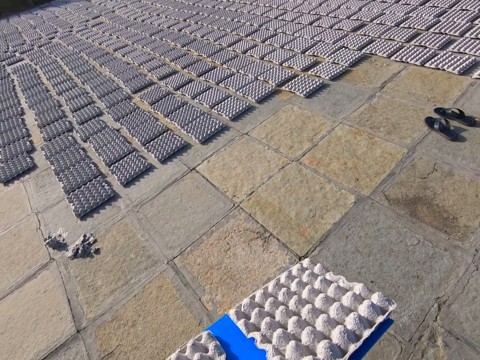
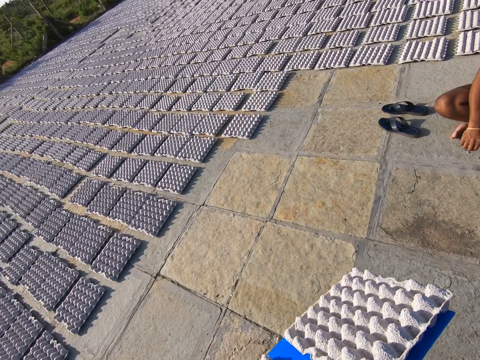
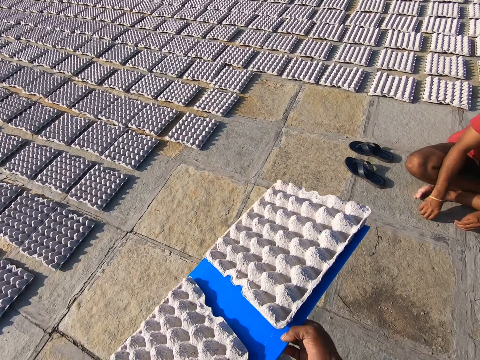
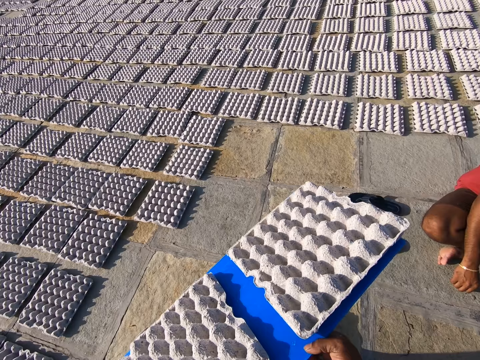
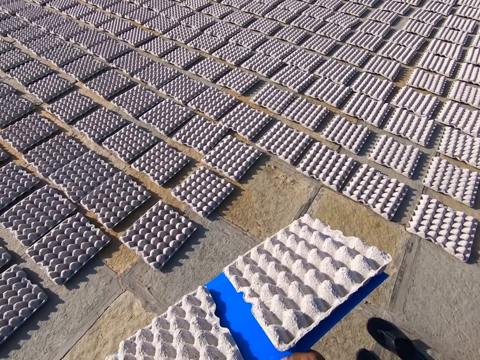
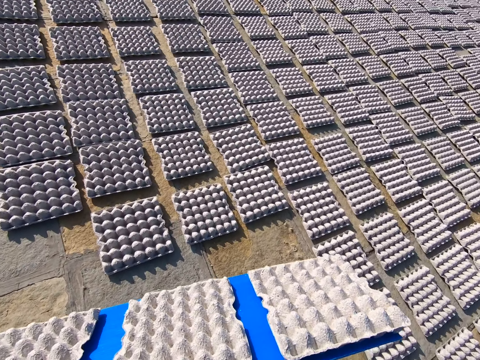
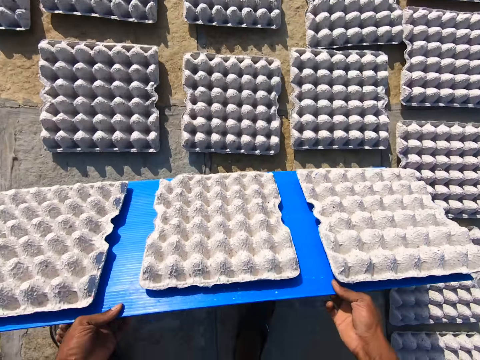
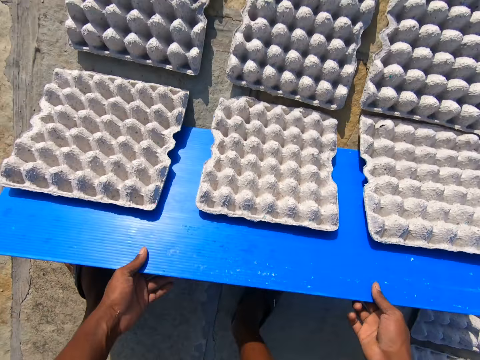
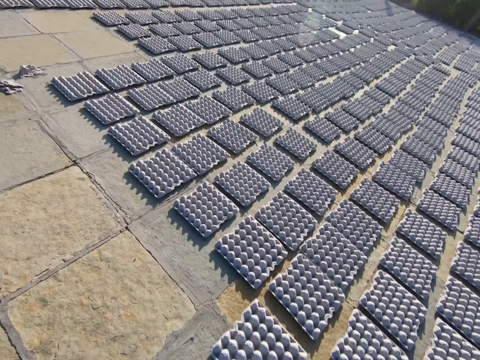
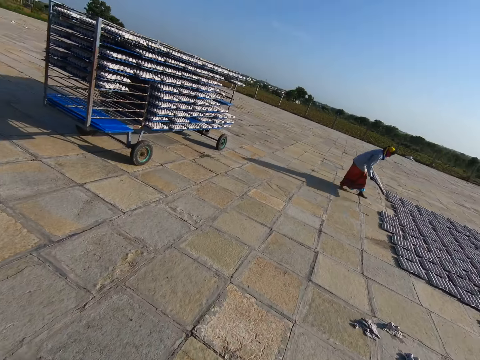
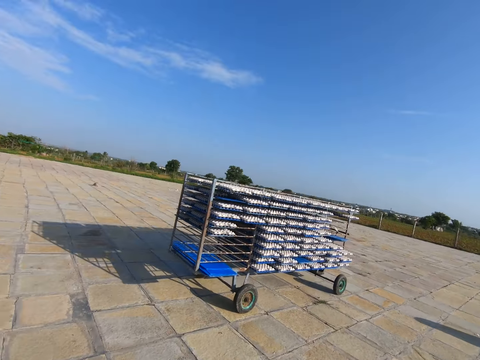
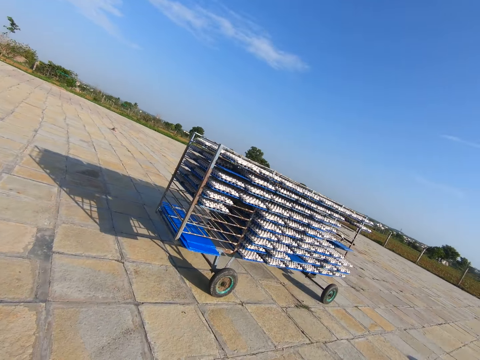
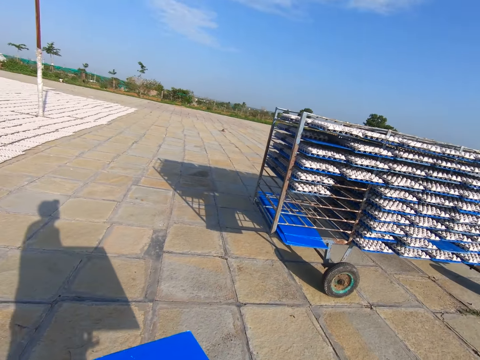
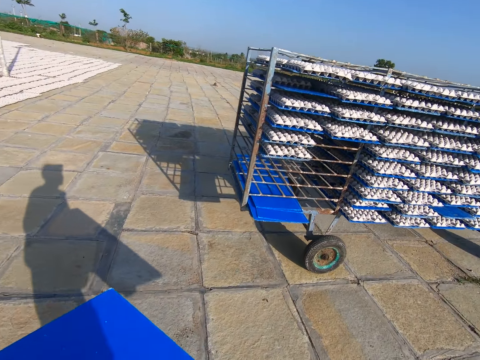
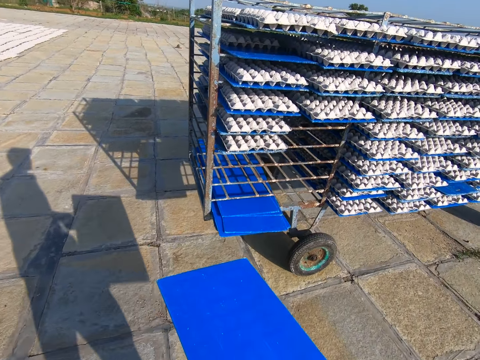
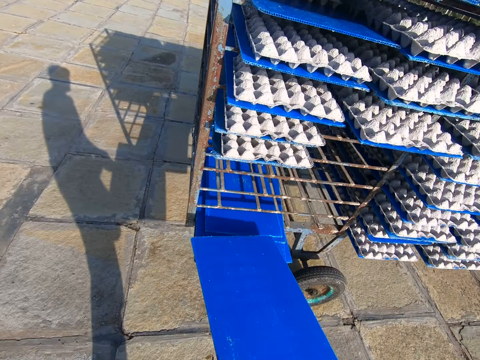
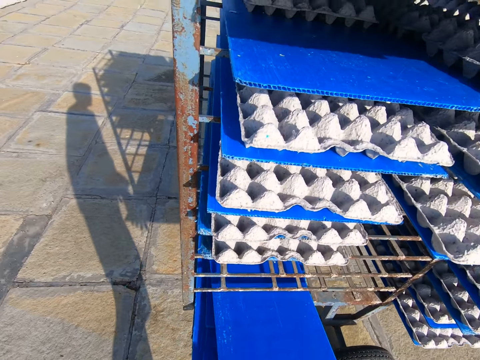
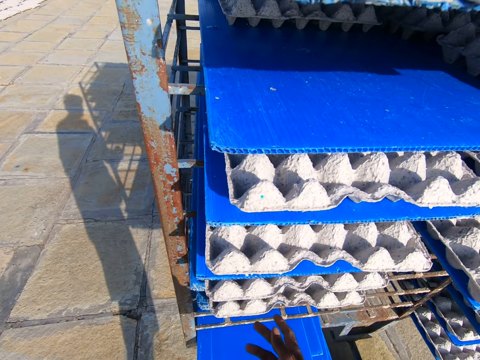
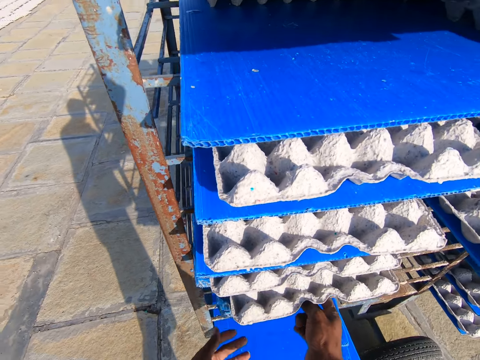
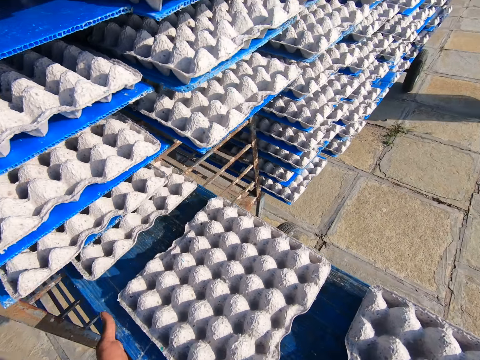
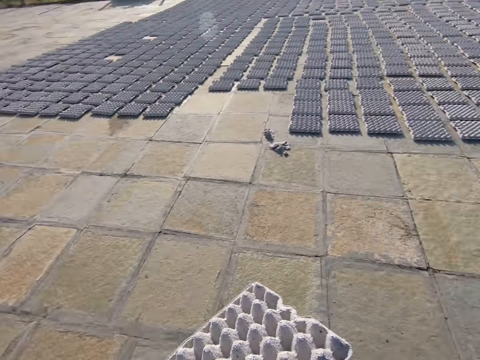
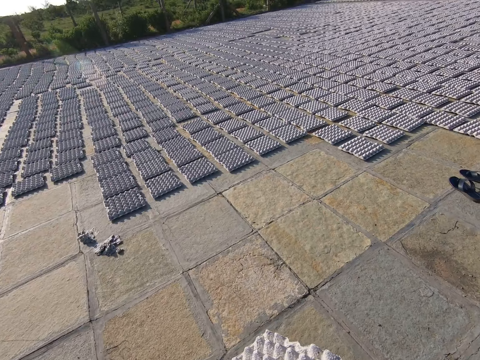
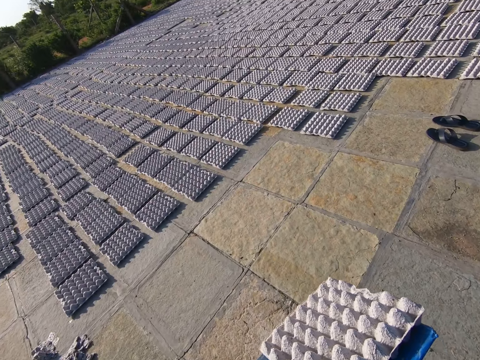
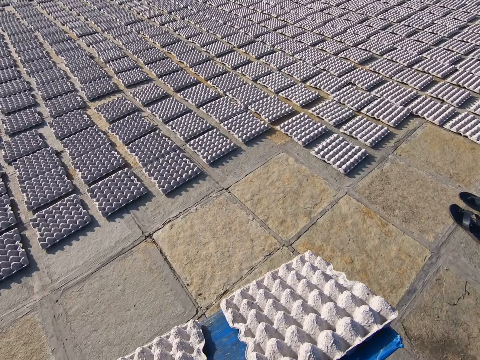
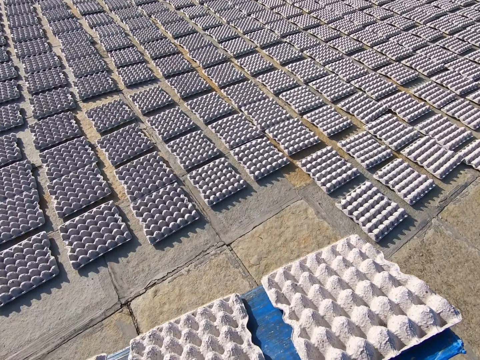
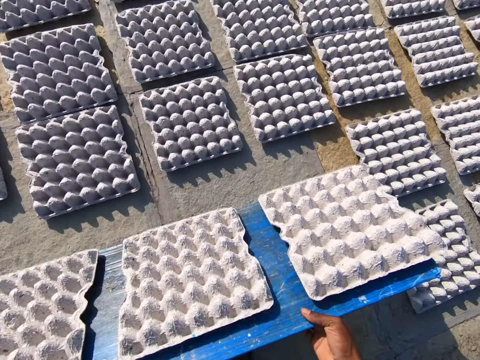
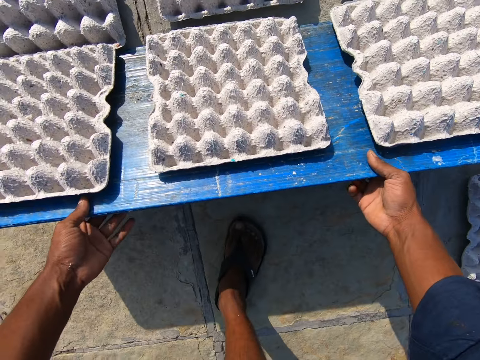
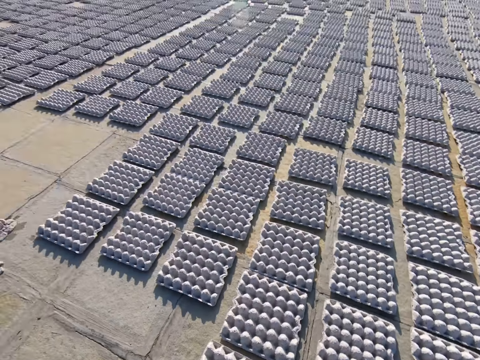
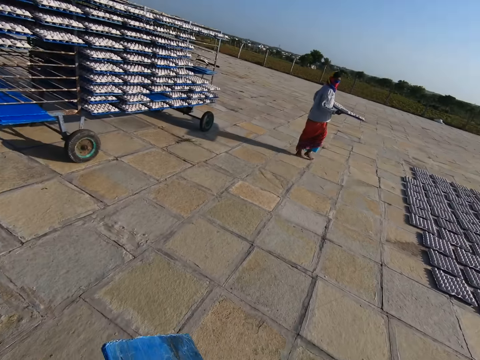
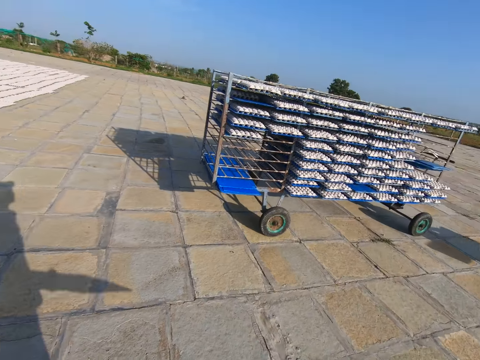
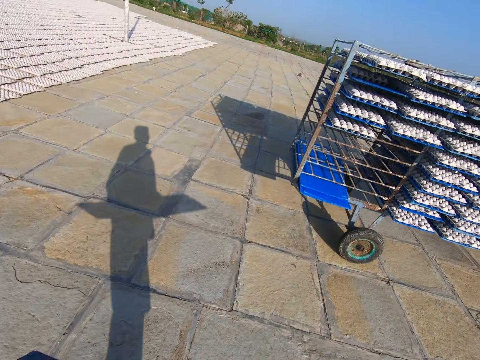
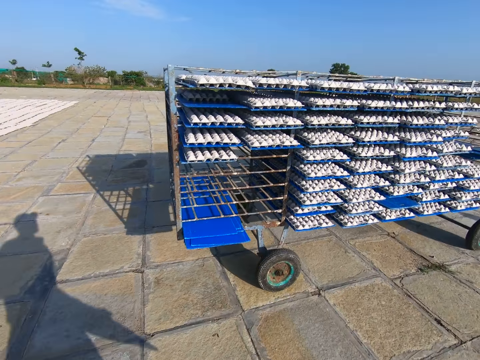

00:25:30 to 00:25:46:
The camera wearer drops some egg trays on the floor from the plastic sheet or tray with both hands. He walks with the tray toward the rack on the floor. He puts the plastic sheet on the rack on the floor with both hands. He pushes the tray. He pulls the plastic sheet from the rack on the floor with his right hand and holds the plastic sheet with both hands. He walks with the tray towards the egg trays on the floor. He drops the egg trays on the floor from the plastic sheet with both hands. He walks with the tray toward the rack on the floor.

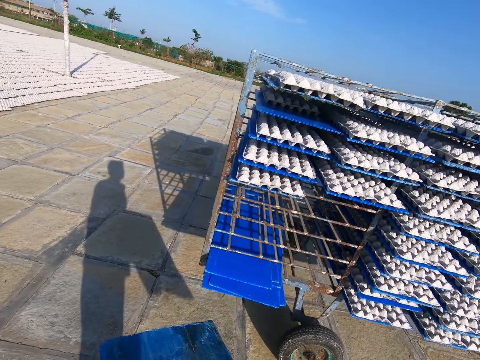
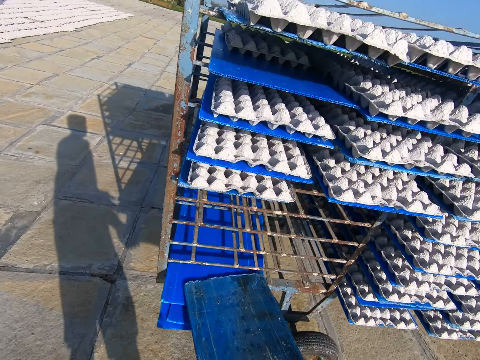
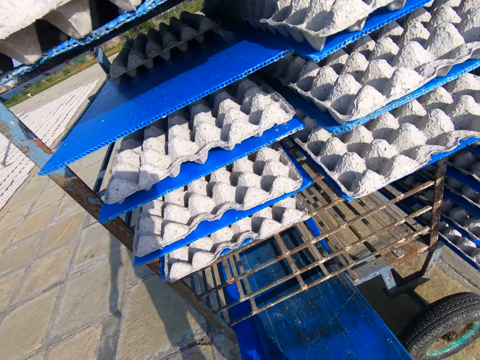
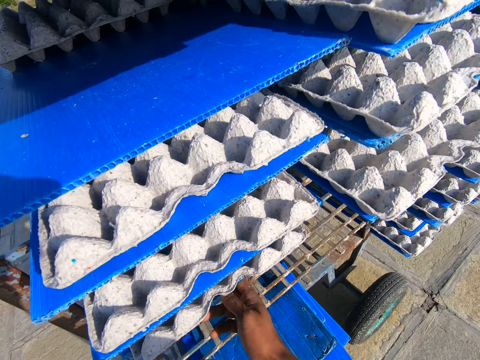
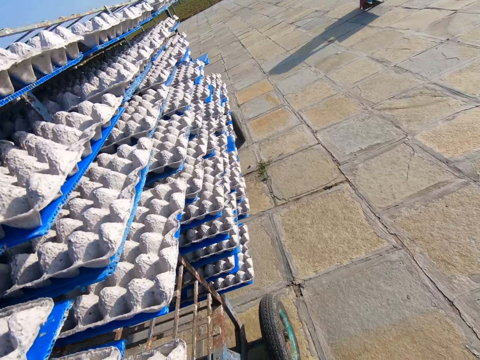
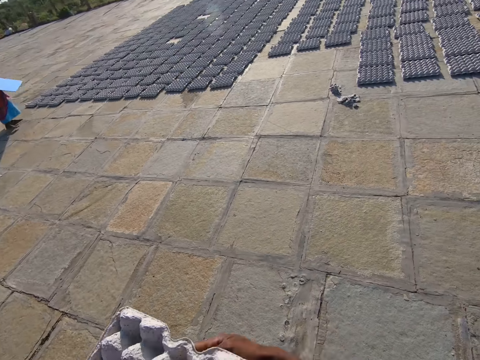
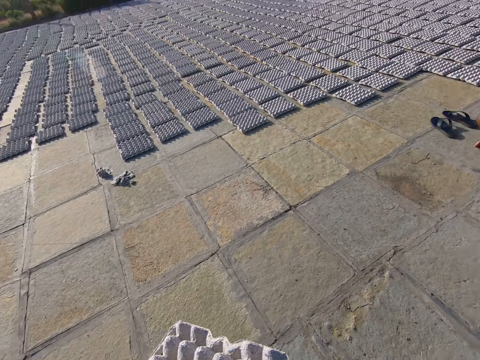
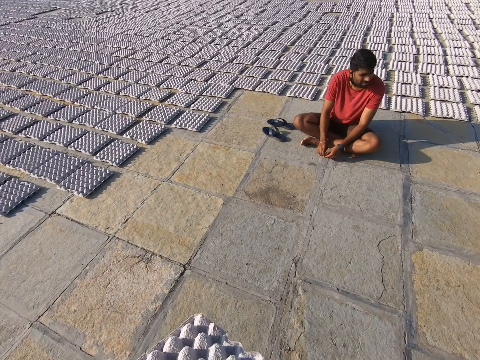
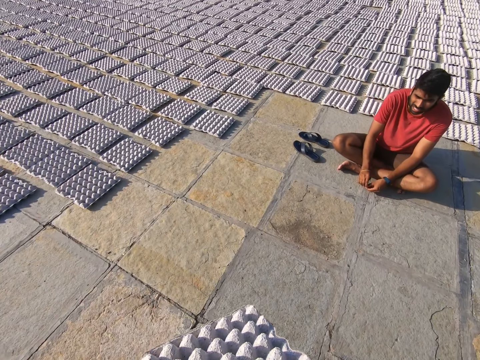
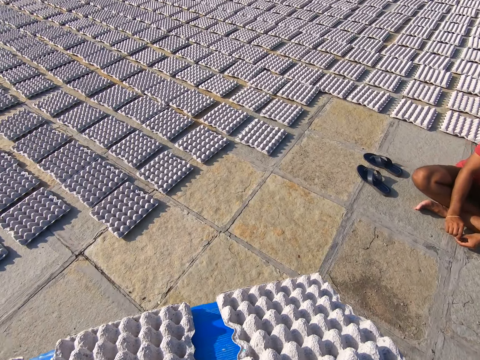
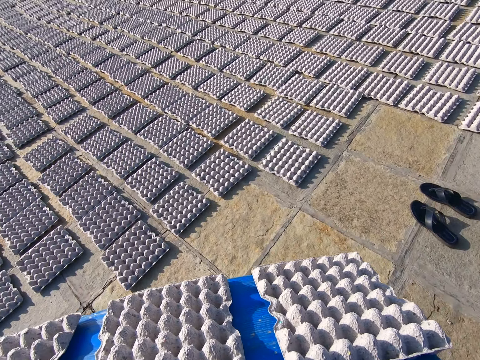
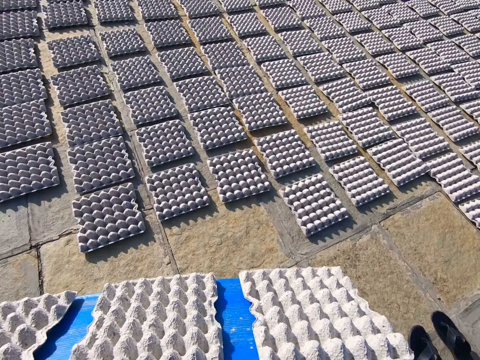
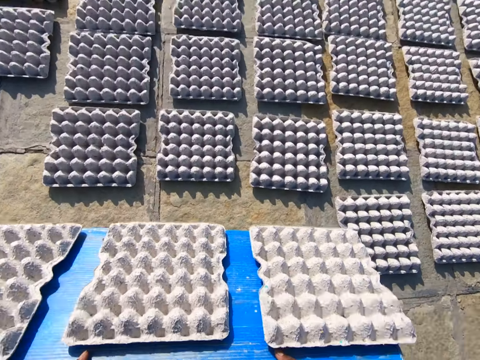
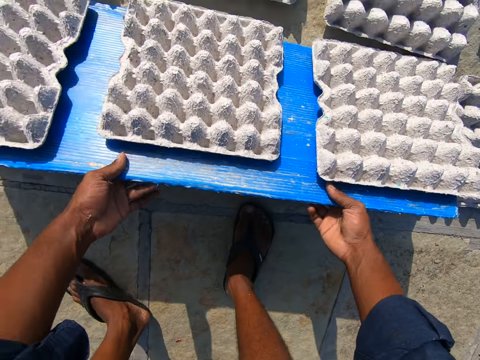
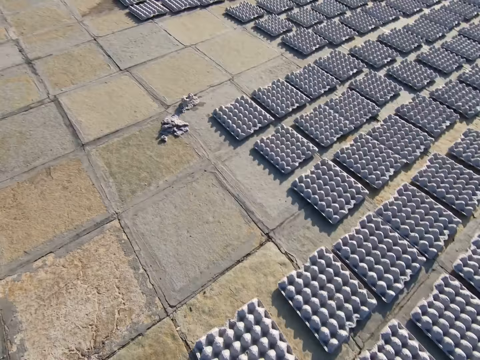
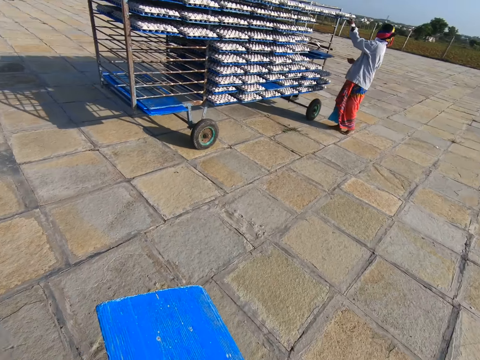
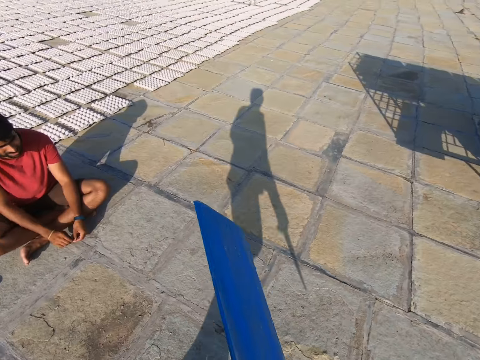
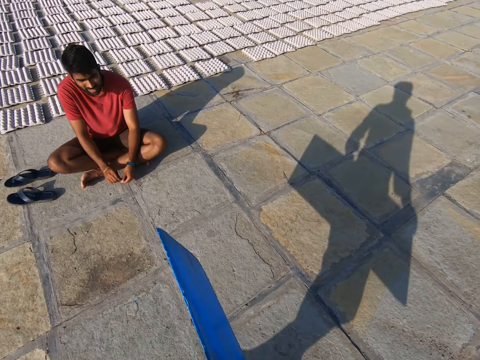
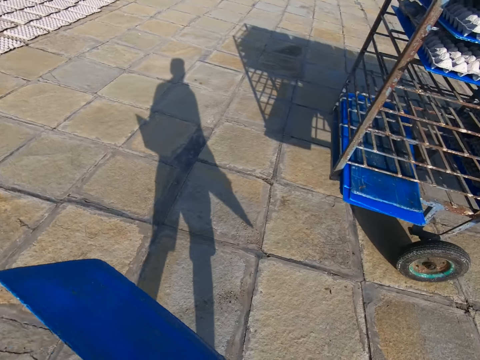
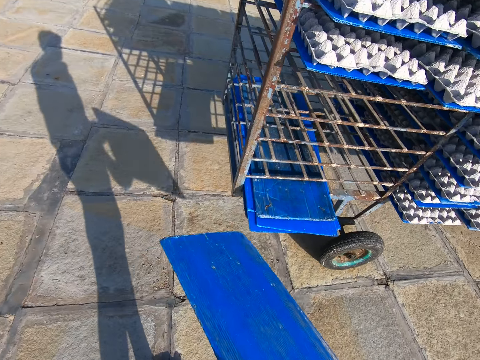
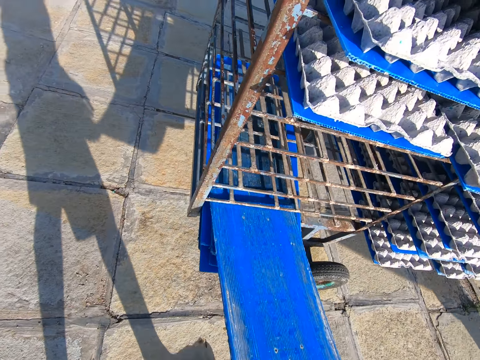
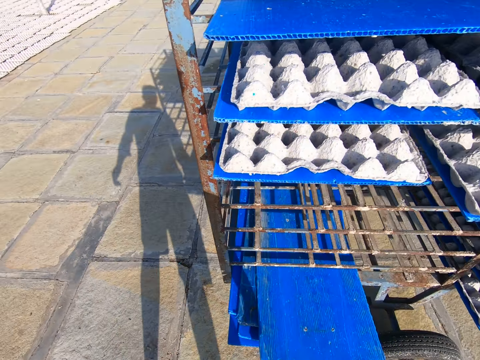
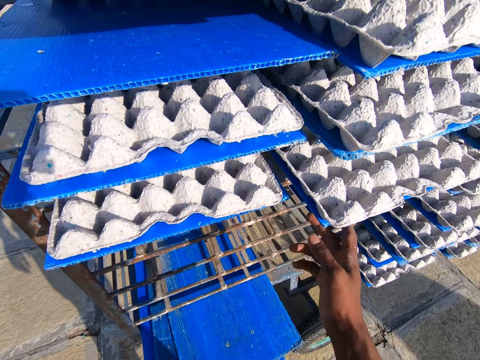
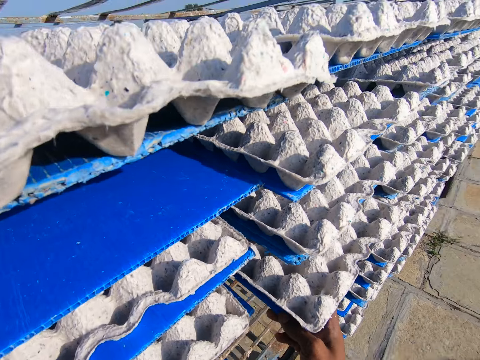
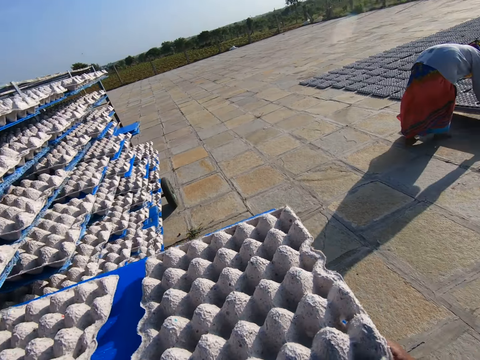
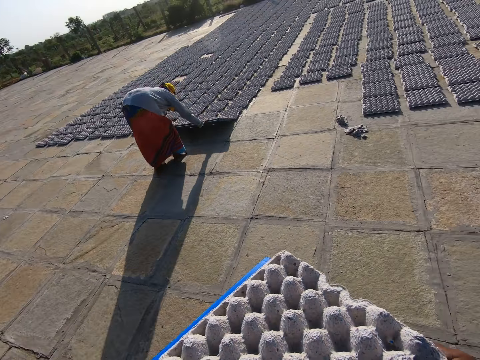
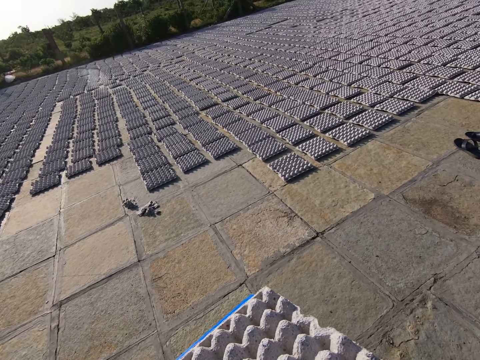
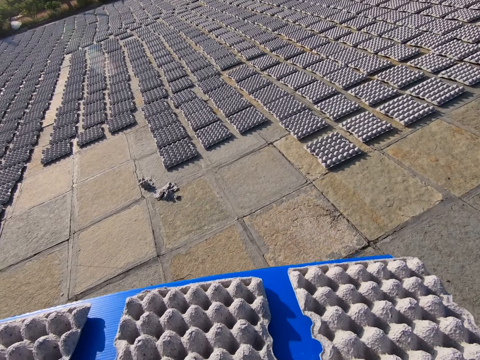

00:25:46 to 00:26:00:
The camera wearer puts the plastic sheet or tray on the rack on the floor with his right hand. He pushes the tray. He pulls the plastic sheet from the rack on the floor with his right hand. He walks with the tray. He drops some egg trays on the floor from the plastic sheet with both hands. He interacts with a man. The woman pulls a plastic sheet from the rack with her left hand. The camera wearer walks with the tray toward the rack on the floor. He puts the plastic sheet on the rack on the floor with his right hand. He pushes the tray. He pulls the plastic sheet from the rack on the floor with his right hand. The woman drops the egg trays on the floor from the plastic sheet with both hands. The camera wearer walks with the tray.
